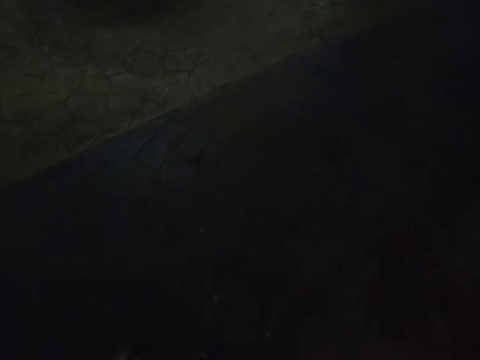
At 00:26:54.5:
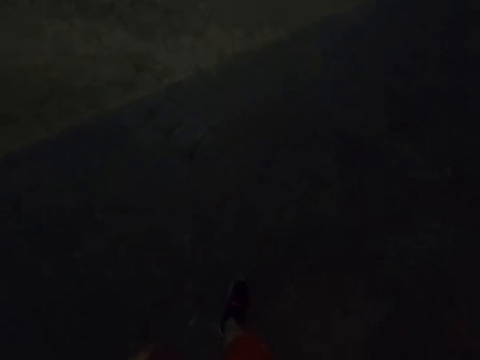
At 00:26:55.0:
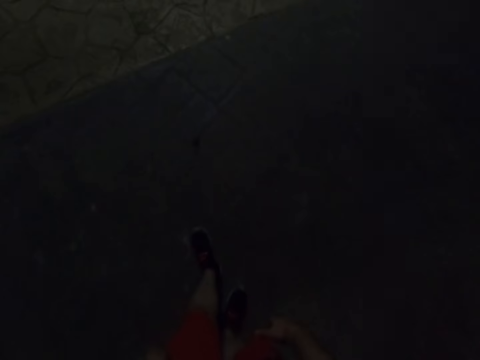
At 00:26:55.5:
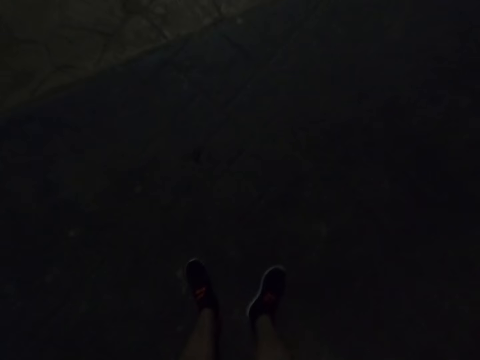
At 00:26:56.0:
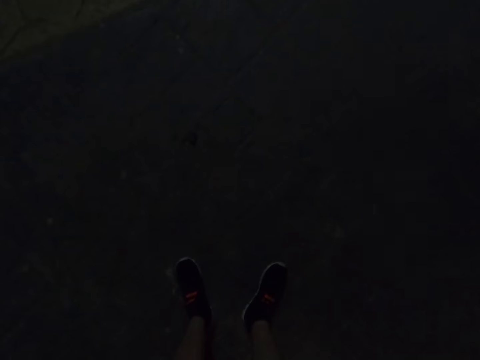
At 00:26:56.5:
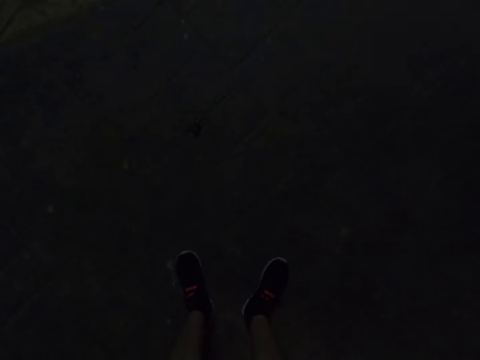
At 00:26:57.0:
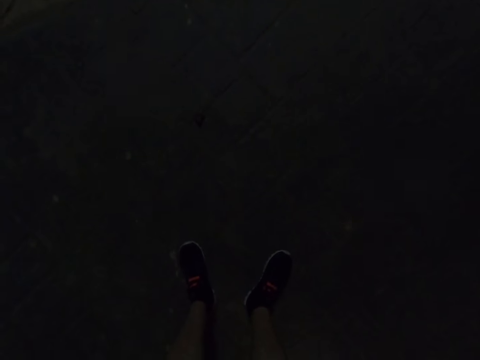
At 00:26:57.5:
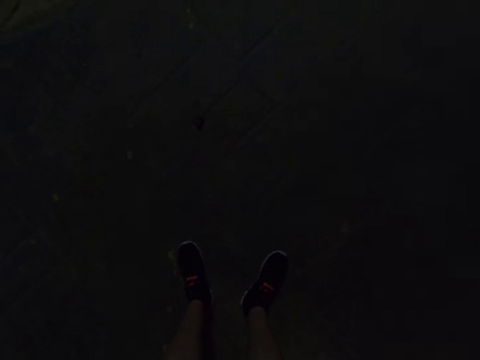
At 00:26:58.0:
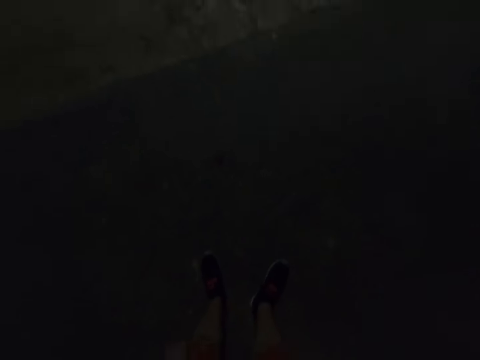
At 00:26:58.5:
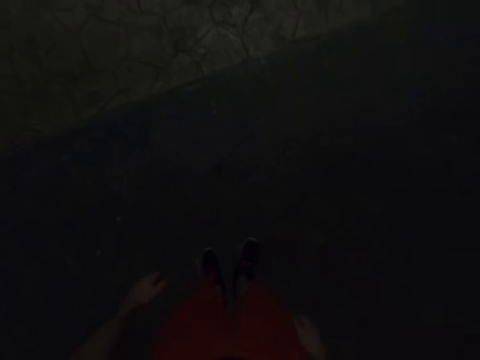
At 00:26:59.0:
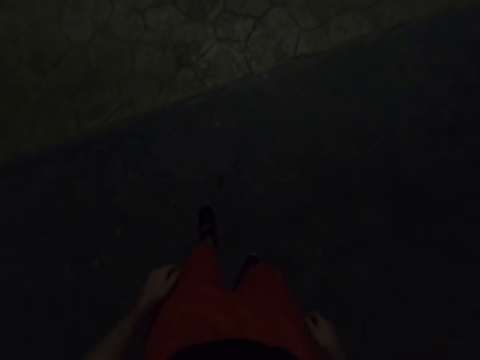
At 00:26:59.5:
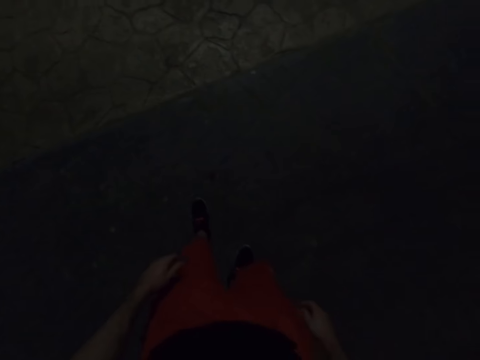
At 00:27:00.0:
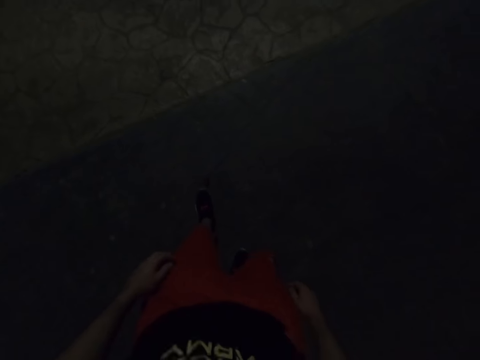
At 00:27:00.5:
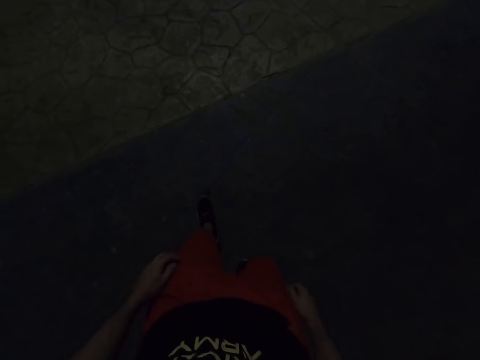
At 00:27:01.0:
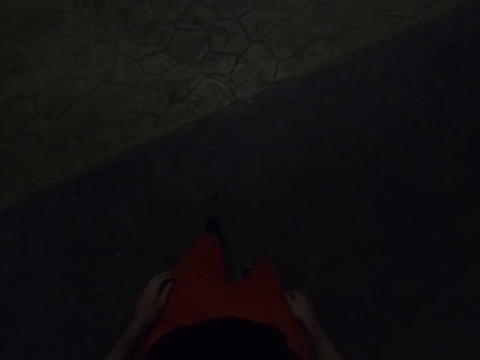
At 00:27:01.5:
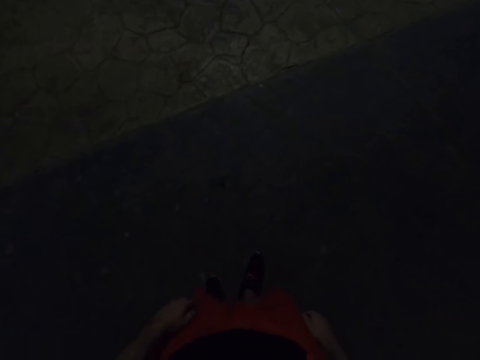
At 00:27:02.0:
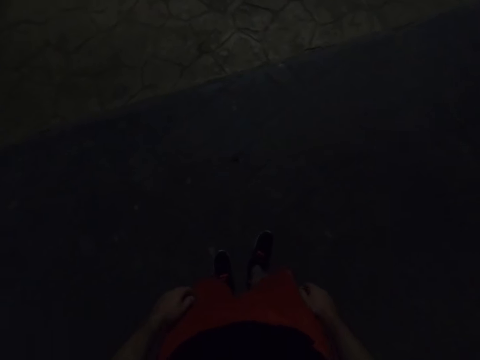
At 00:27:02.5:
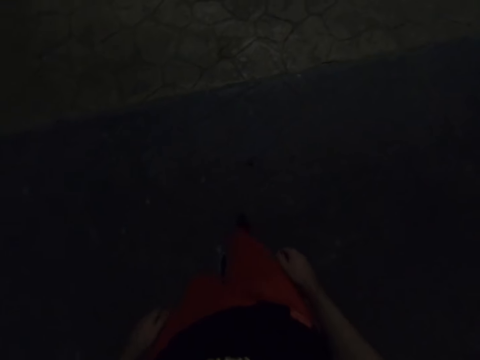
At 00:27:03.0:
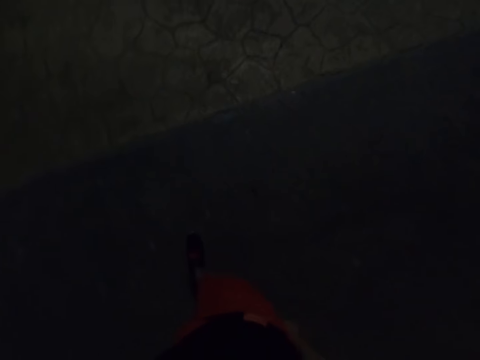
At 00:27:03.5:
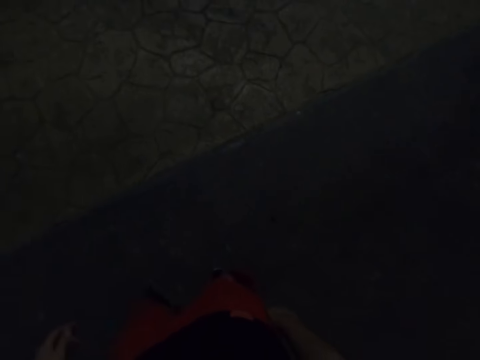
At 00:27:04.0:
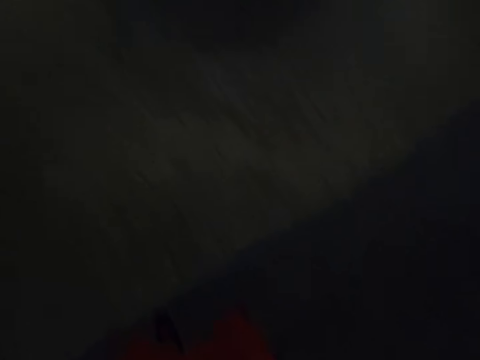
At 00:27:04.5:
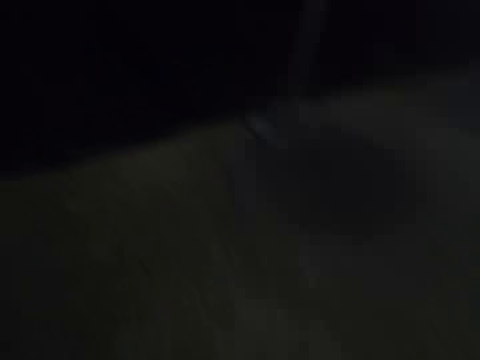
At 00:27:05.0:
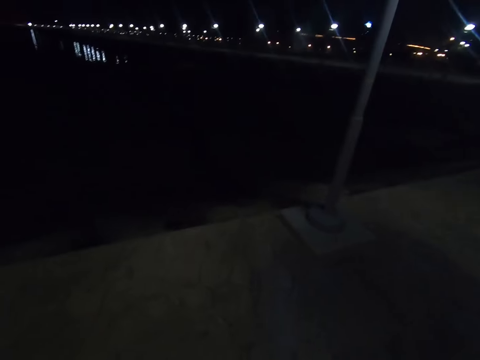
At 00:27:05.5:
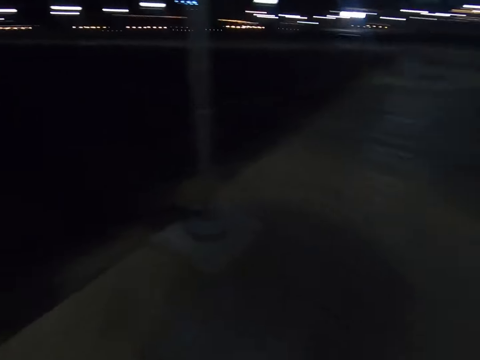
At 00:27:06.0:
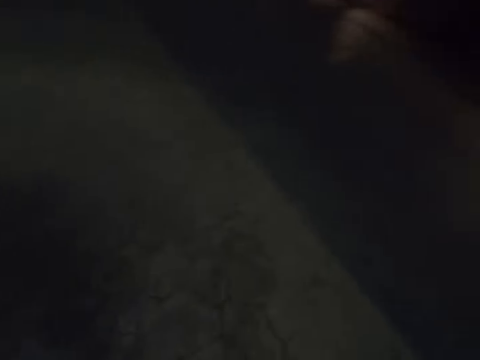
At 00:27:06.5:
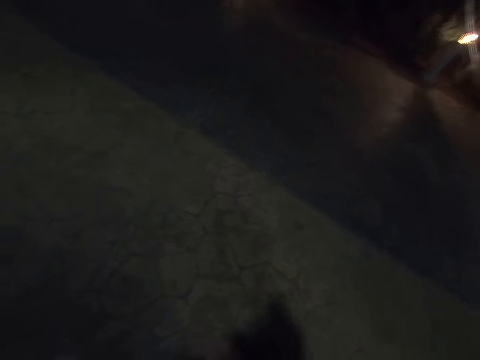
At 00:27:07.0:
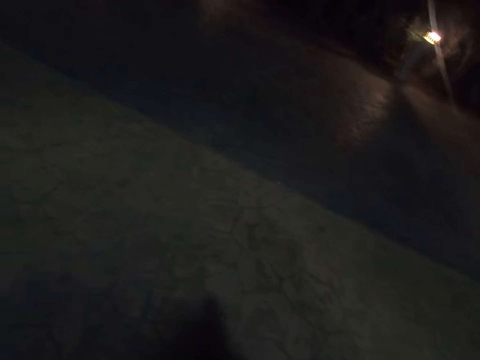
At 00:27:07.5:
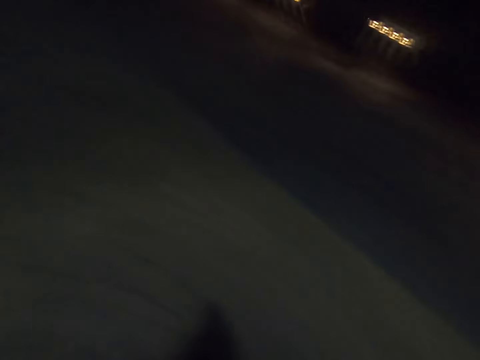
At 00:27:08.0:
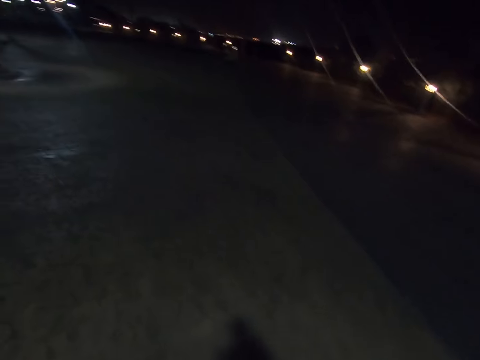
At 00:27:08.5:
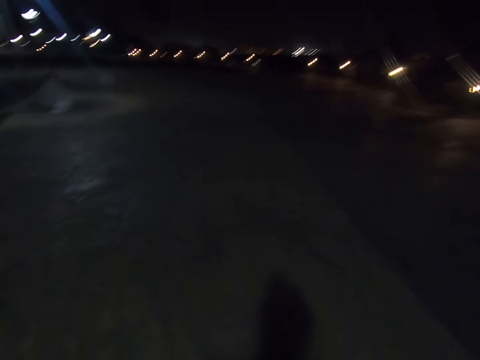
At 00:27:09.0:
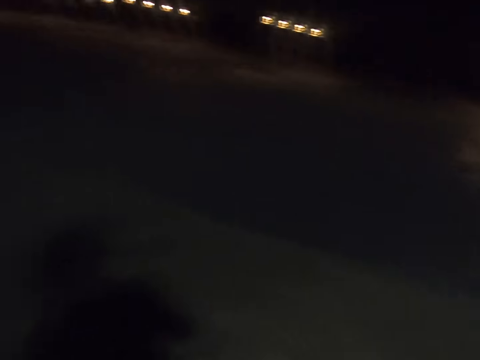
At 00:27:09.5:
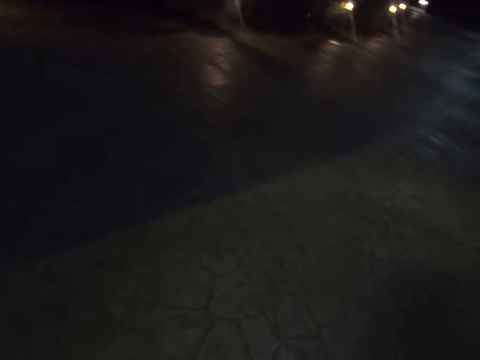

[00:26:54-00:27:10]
The camera wearer stops on the road. They walk to the walkway. They walk along the walkway.

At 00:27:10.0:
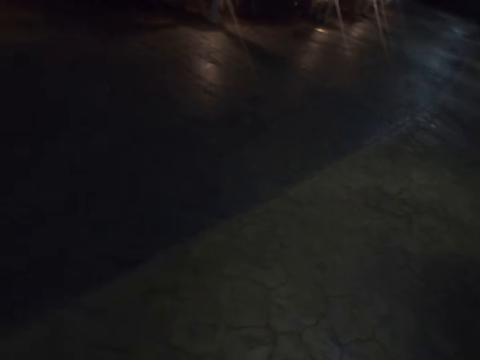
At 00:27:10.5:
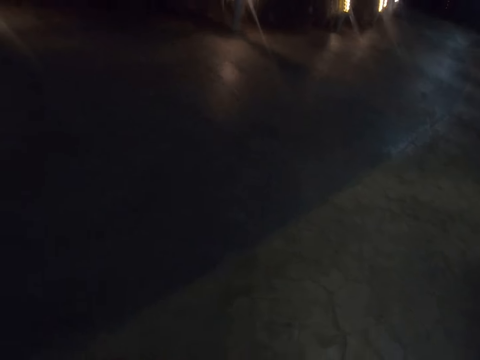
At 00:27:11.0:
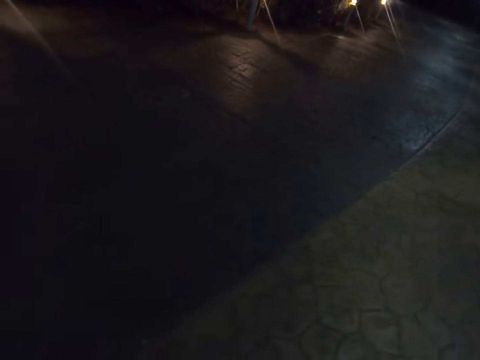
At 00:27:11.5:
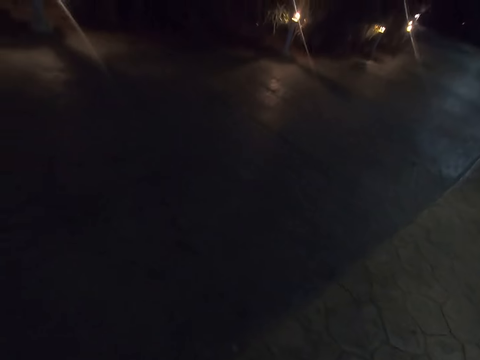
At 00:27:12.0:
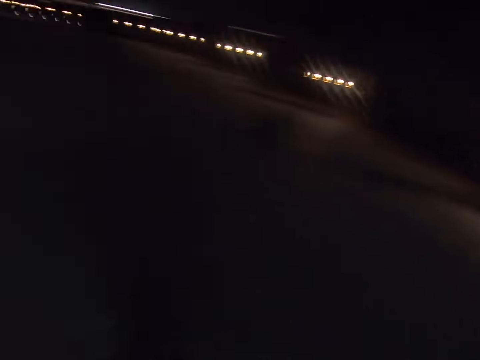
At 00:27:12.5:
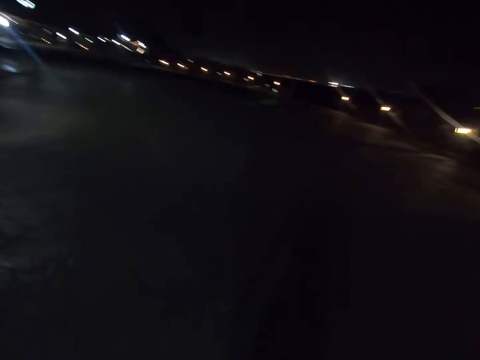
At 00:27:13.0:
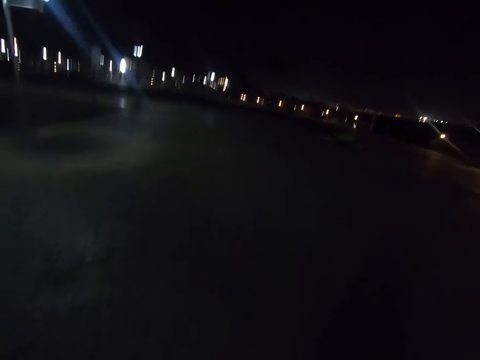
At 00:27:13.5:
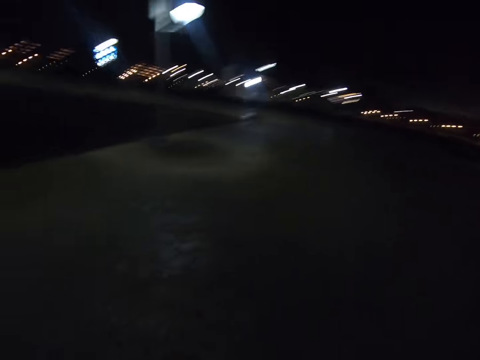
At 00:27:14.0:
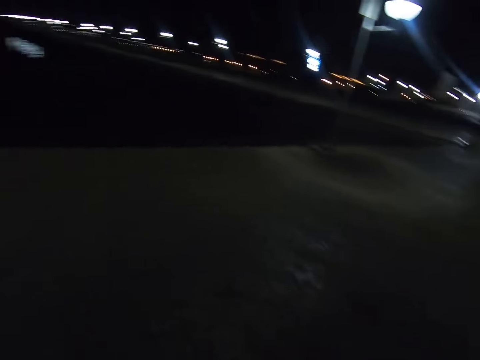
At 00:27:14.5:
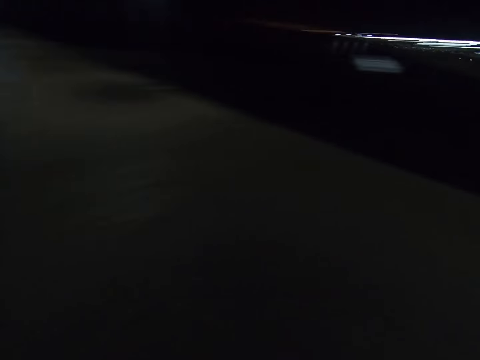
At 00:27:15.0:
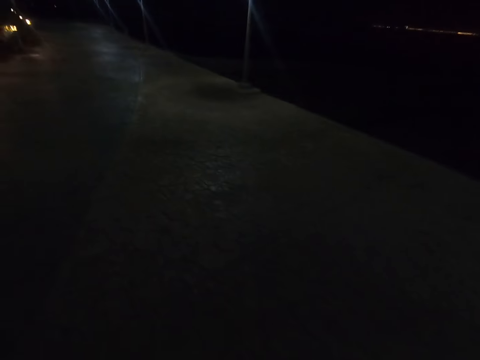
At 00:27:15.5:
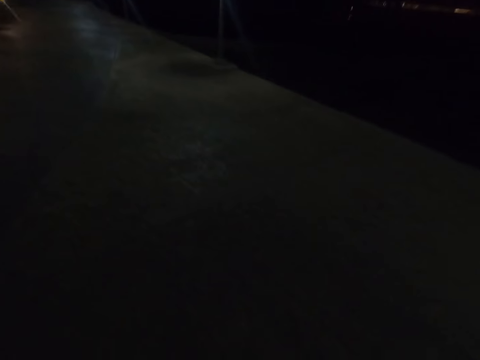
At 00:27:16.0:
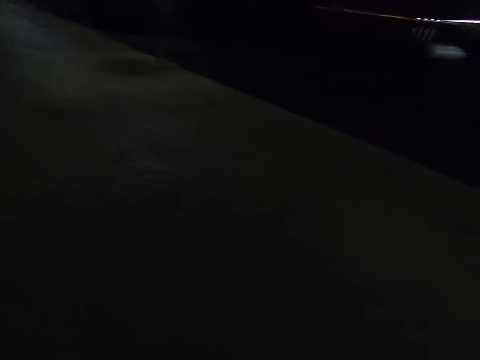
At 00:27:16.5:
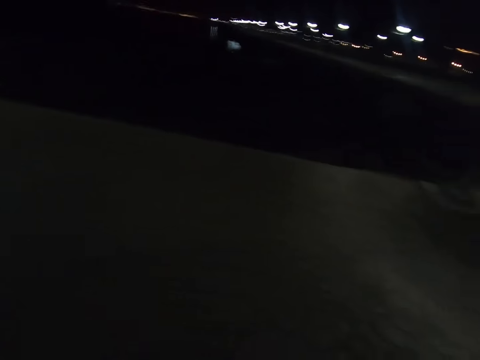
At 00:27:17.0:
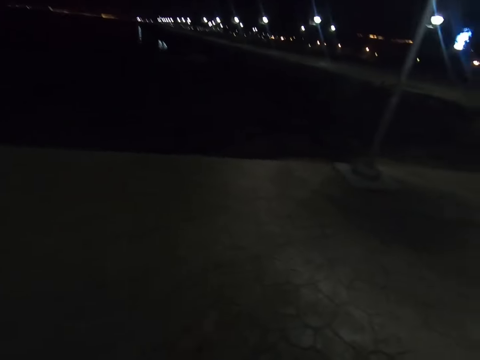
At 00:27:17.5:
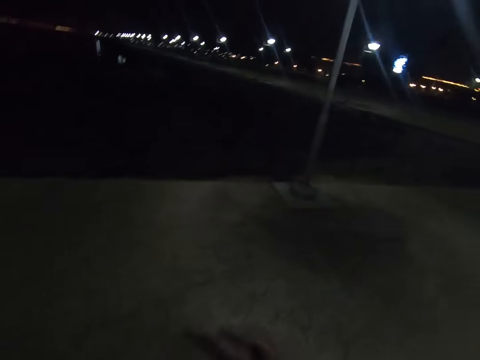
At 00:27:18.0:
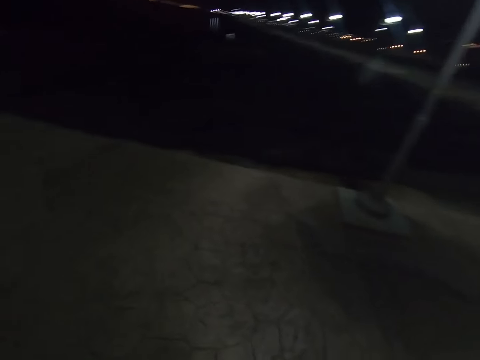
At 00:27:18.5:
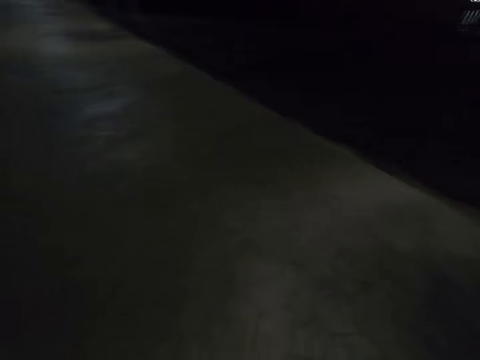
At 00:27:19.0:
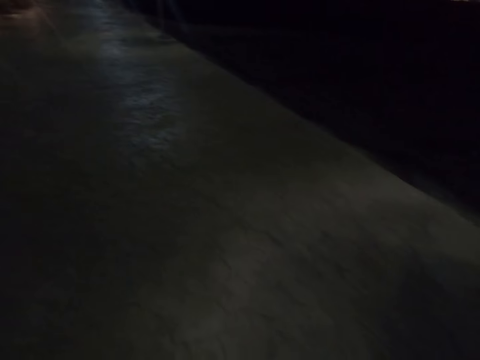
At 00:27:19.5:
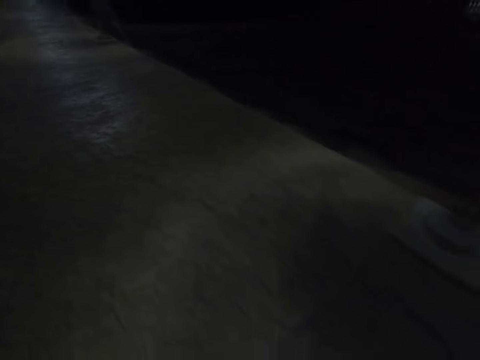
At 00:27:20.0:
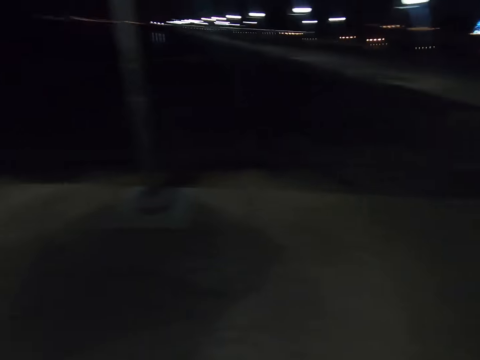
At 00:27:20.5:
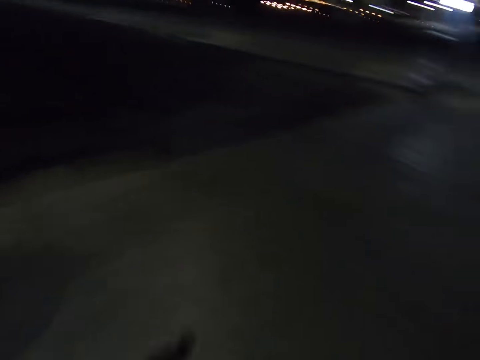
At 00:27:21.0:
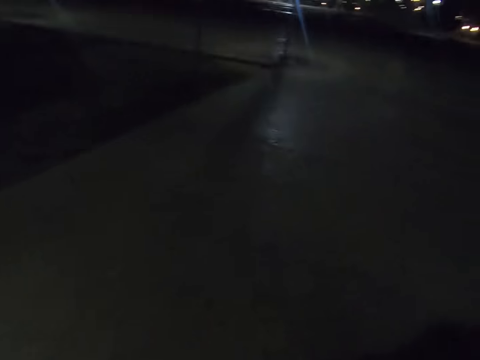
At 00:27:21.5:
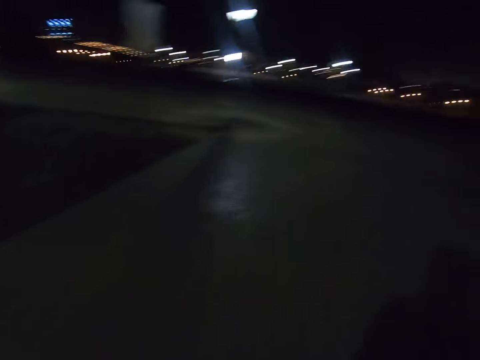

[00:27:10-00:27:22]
The camera wearer walks along the walkway.
